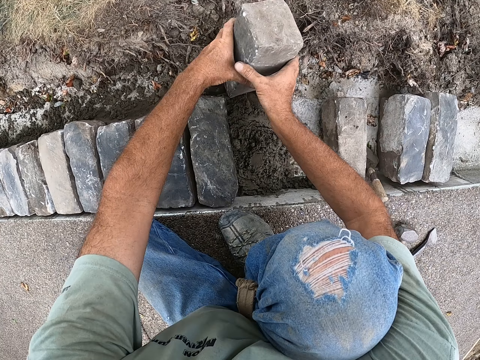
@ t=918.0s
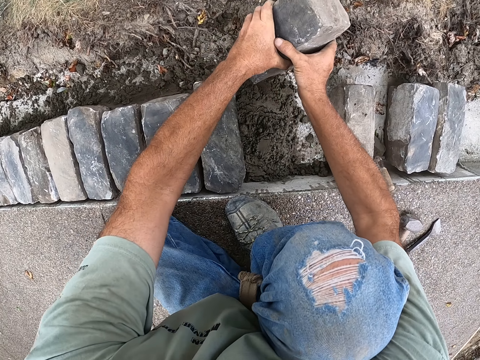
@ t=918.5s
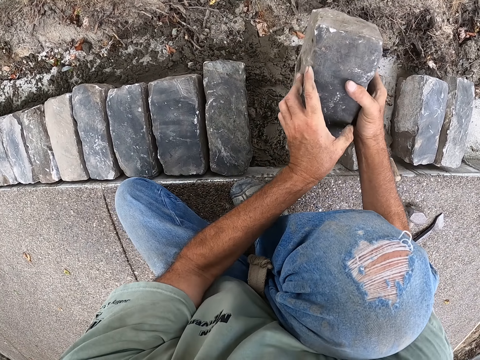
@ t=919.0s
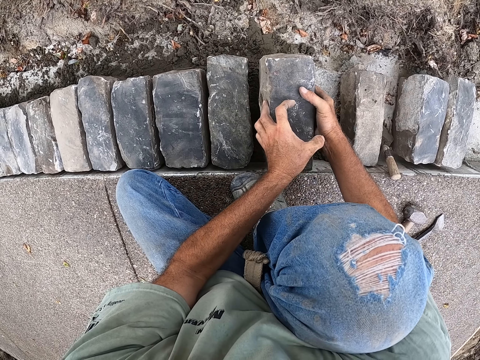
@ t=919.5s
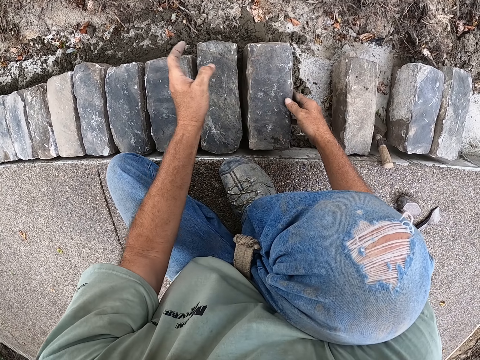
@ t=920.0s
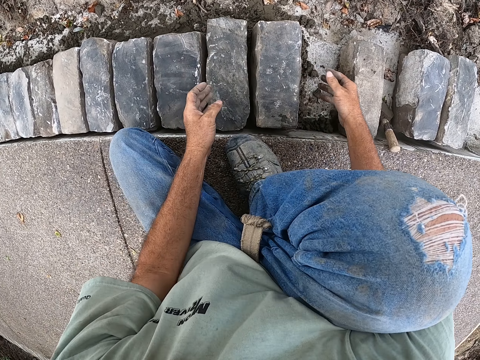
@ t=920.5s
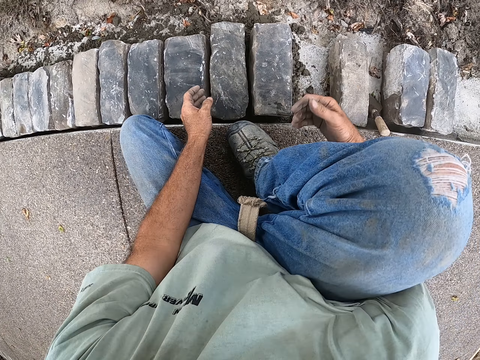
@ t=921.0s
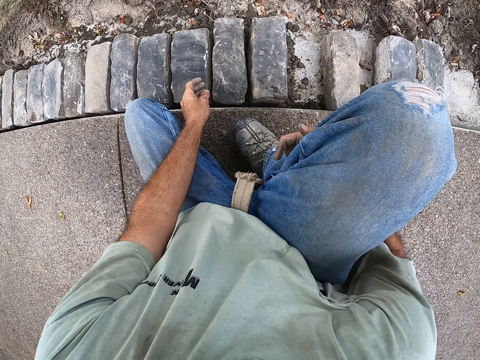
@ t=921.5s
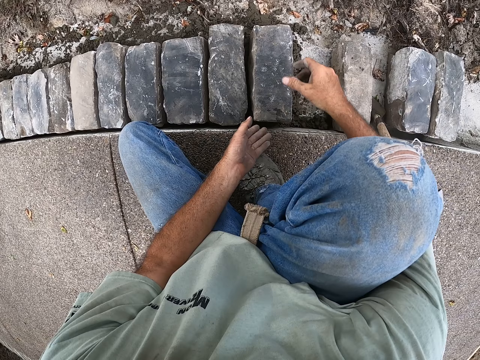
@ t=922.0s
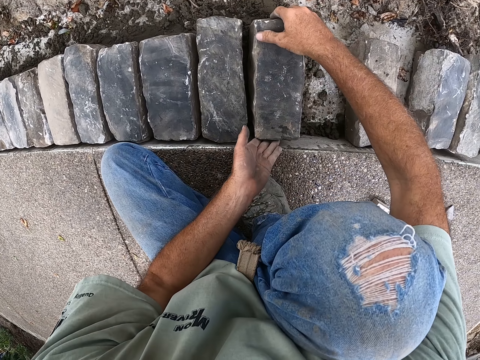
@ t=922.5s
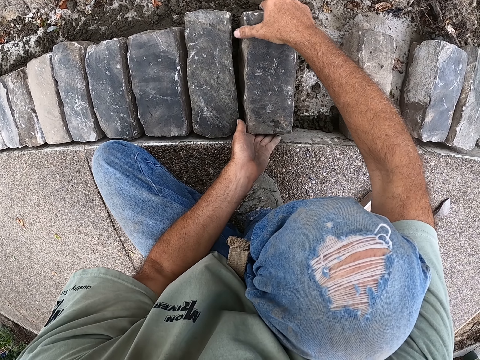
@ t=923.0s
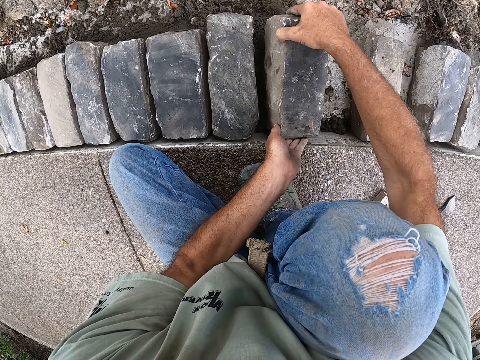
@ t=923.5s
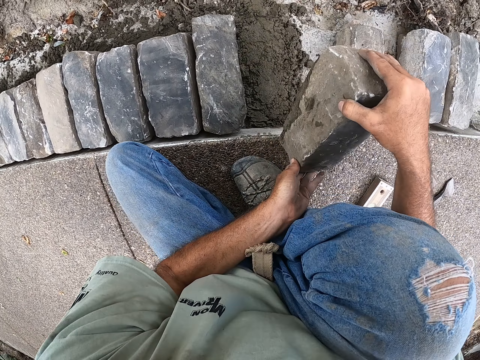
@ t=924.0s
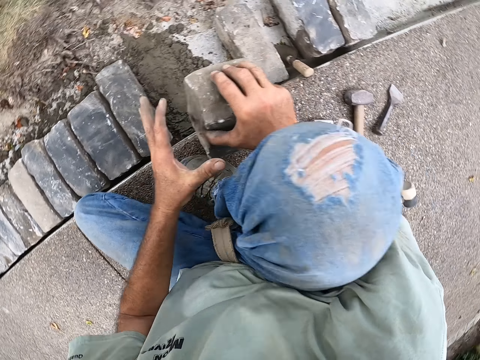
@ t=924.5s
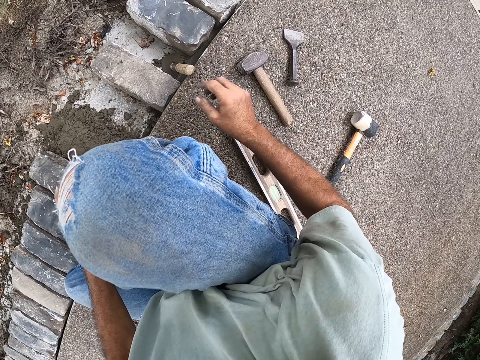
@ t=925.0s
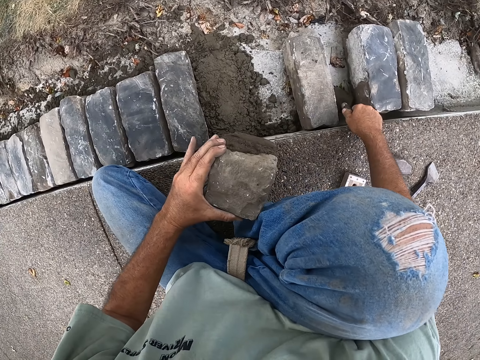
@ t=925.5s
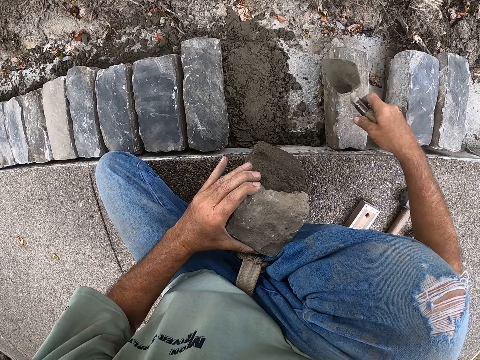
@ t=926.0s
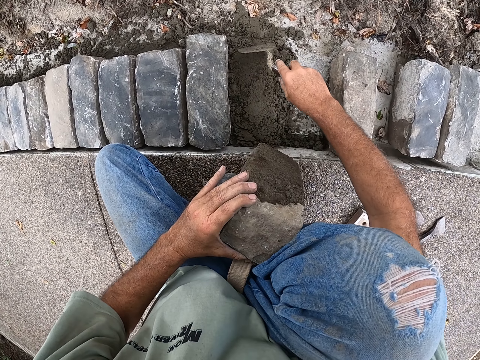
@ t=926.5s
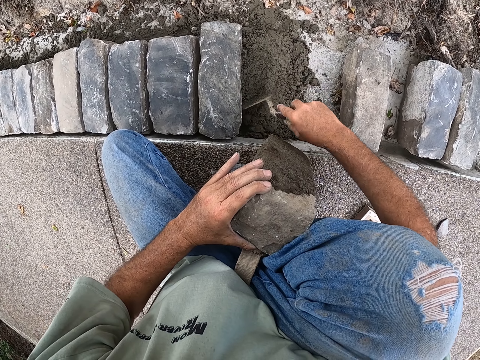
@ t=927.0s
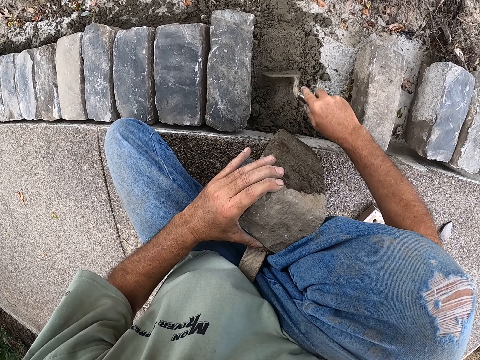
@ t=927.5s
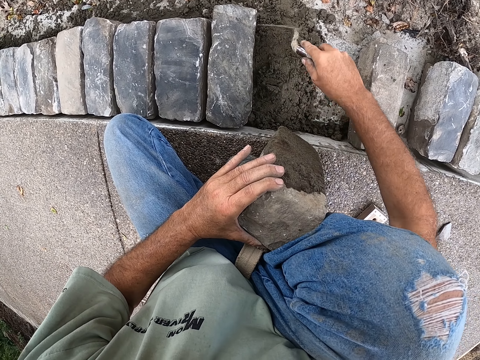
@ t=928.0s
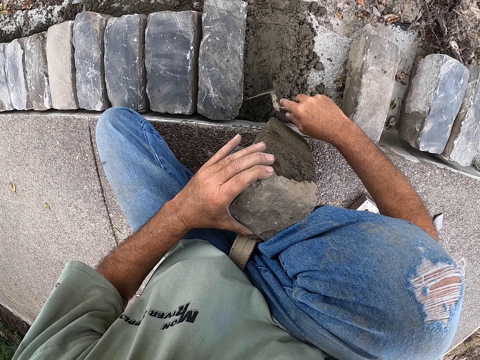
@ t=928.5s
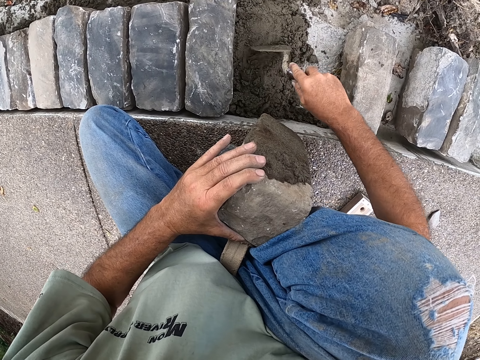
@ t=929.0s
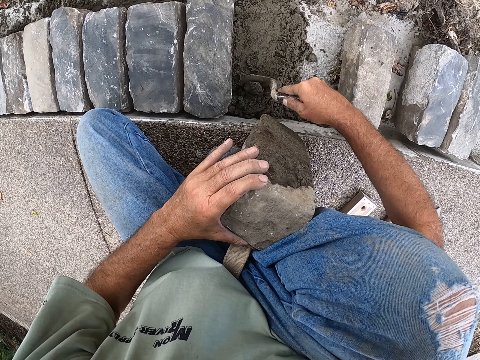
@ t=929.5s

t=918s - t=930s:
The camera wearer puts the block on the concrete. They pick up a trowel and level the concrete using the trowel.

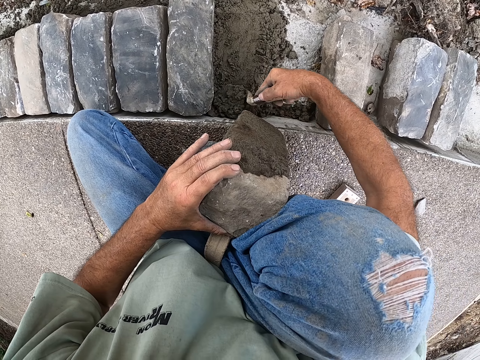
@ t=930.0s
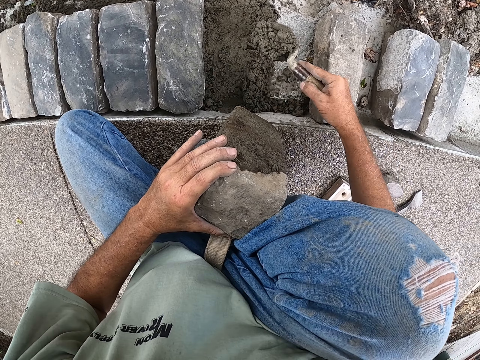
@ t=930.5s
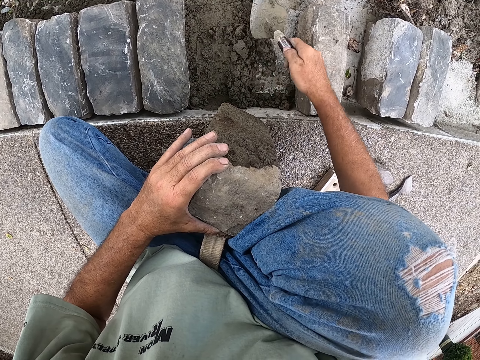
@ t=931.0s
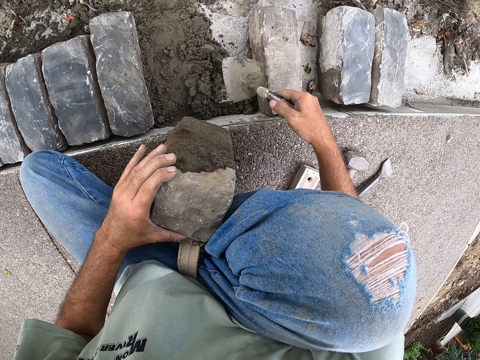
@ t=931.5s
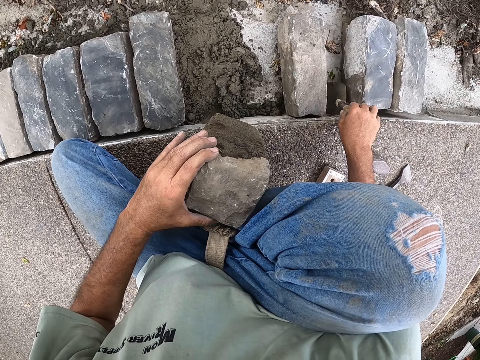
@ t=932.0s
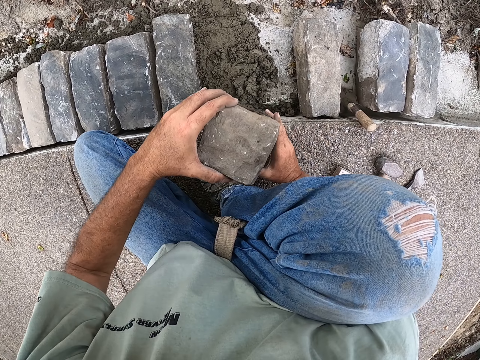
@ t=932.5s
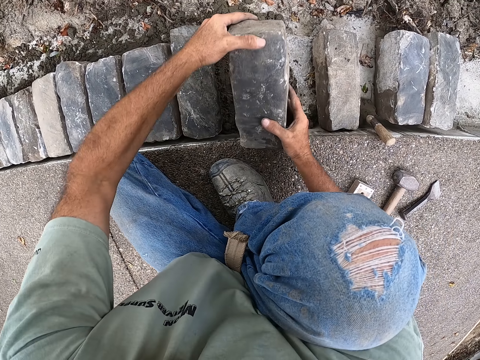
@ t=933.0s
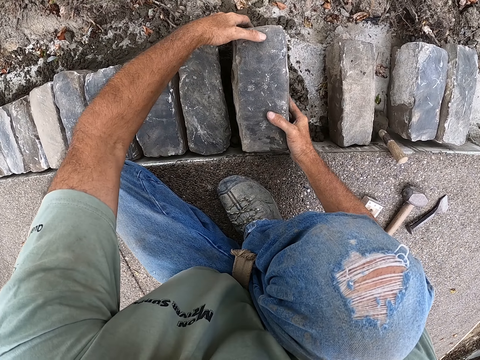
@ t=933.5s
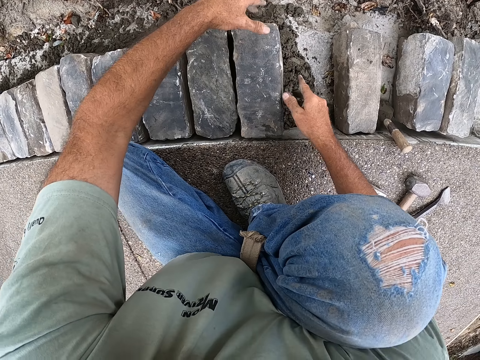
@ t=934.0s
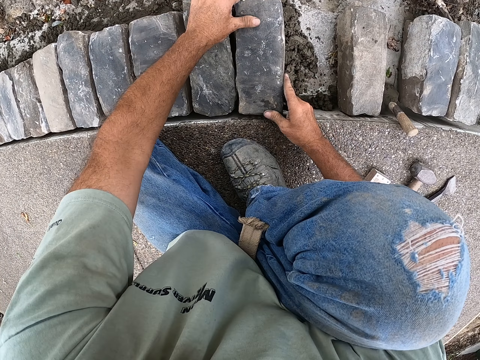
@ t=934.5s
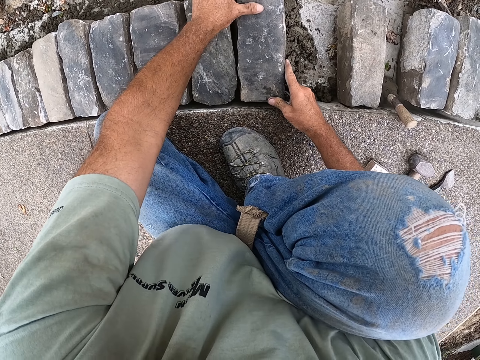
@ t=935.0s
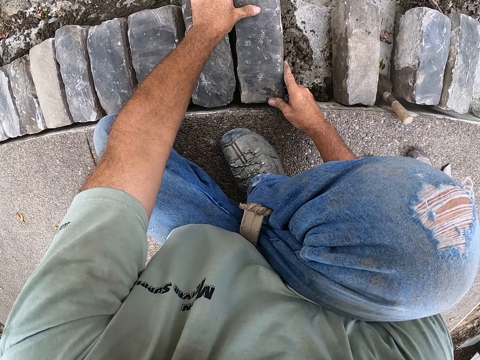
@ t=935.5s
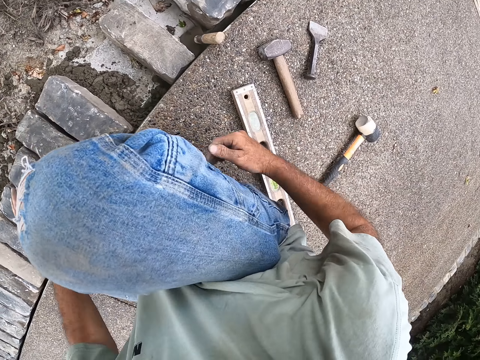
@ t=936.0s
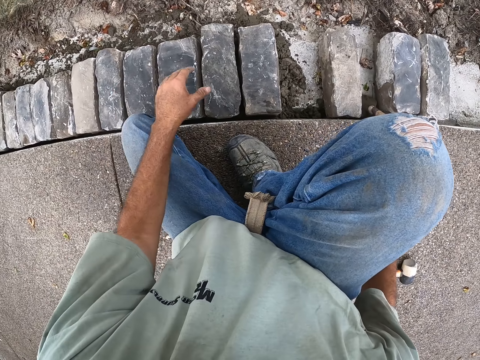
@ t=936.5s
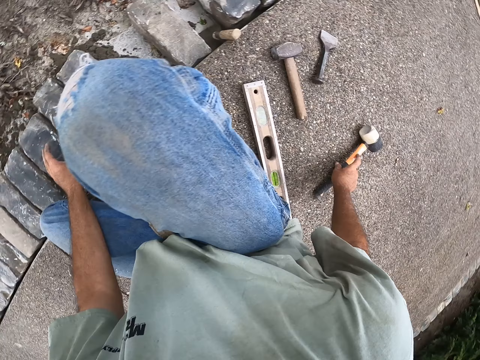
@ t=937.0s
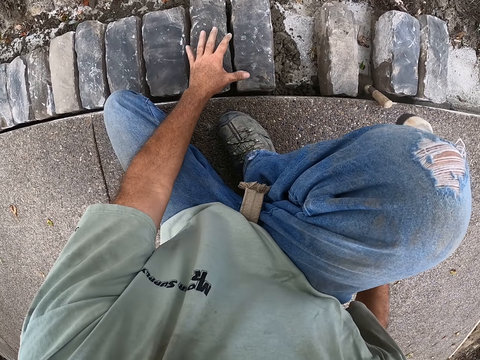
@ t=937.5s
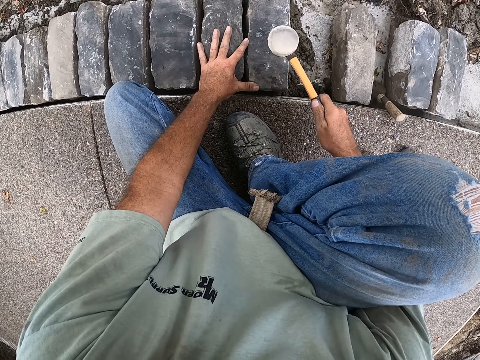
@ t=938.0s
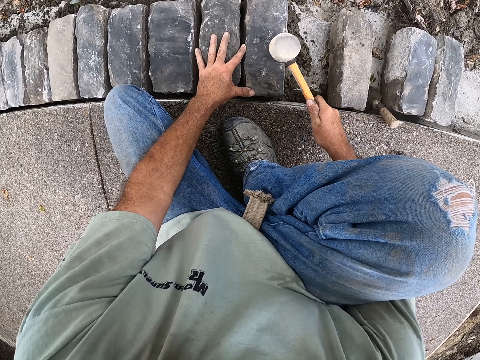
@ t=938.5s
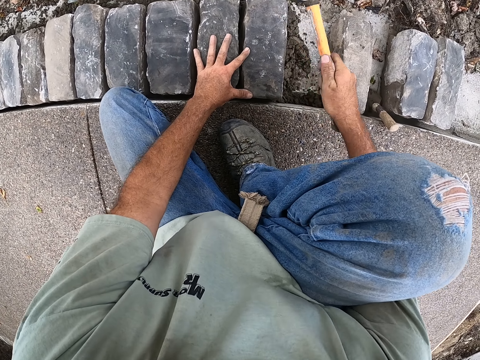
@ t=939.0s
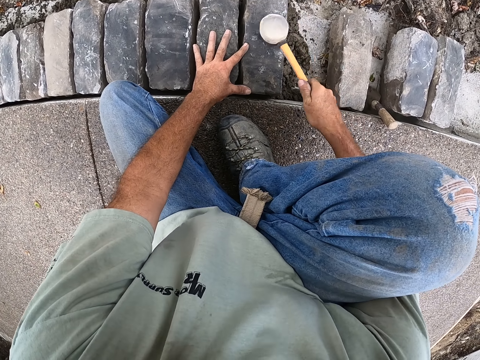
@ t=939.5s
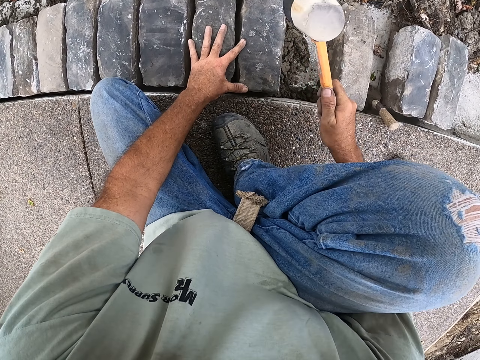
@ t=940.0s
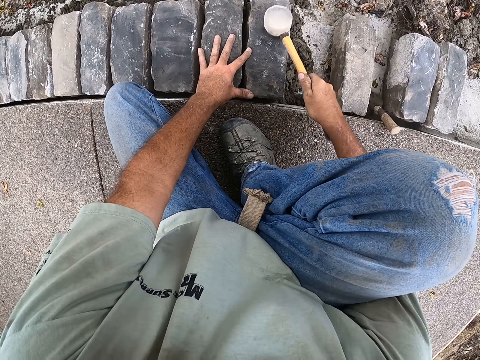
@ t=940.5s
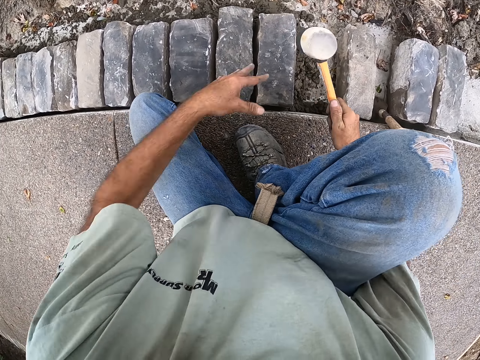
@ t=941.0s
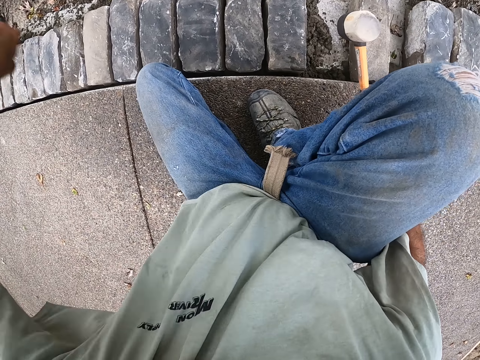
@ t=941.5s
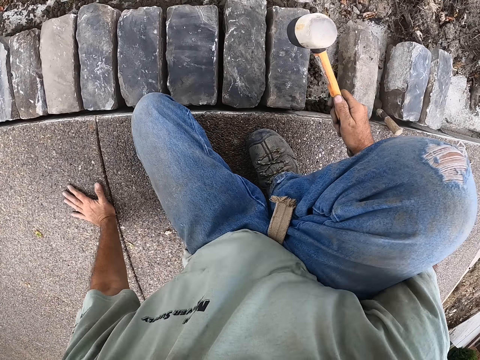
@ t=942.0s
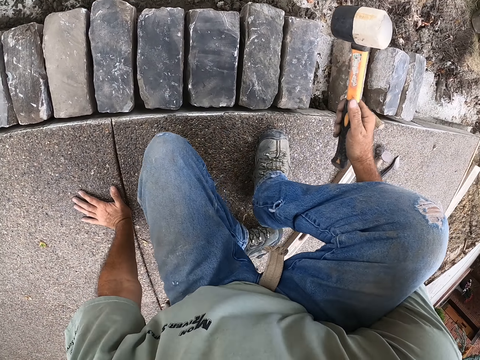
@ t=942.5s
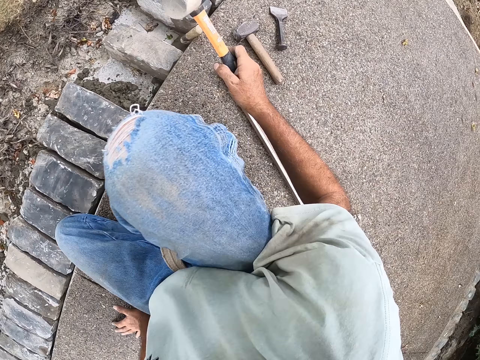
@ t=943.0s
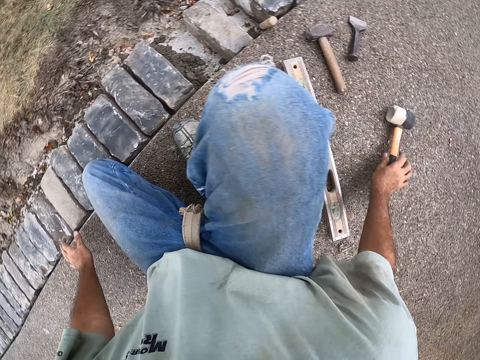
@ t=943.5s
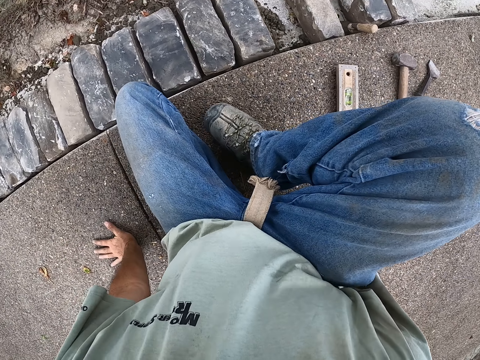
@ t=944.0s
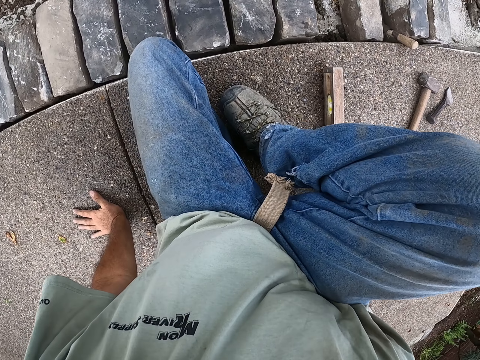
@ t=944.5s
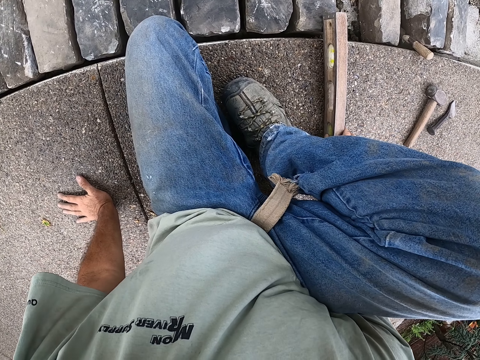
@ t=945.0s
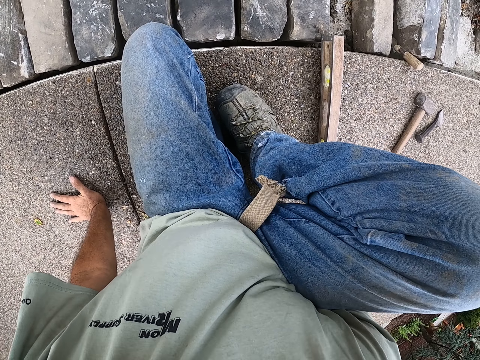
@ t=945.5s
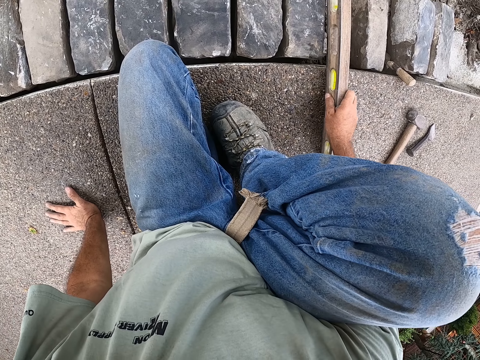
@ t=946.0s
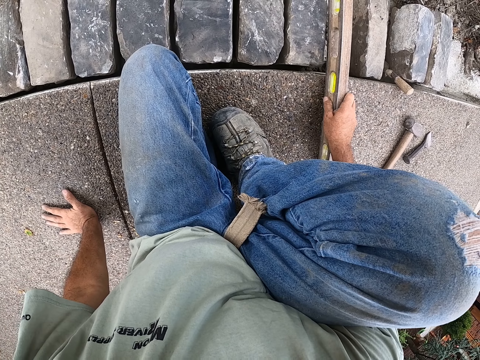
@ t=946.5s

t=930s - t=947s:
The camera wearer drops the trowel. He puts a stone on the concrete. He picks up a hammer and knocks the blocks gently. He moves his left hand. He moves. He puts the hammer down and drags the beam level.
